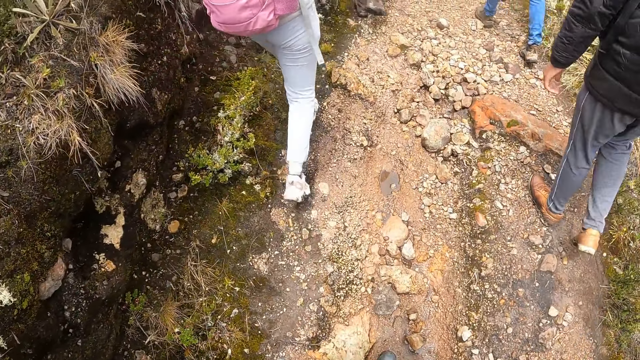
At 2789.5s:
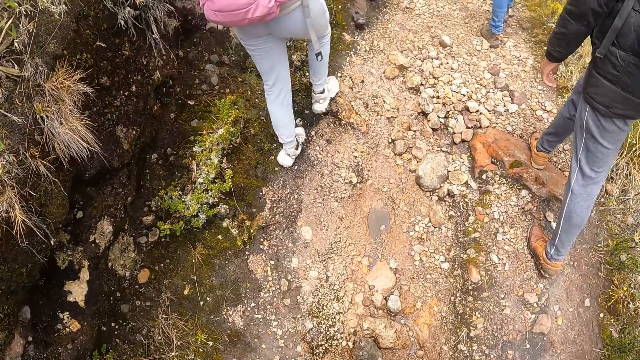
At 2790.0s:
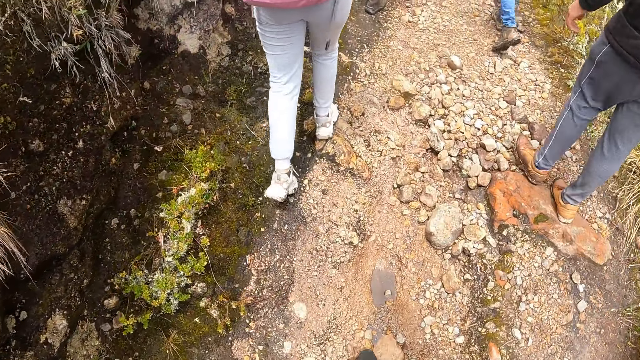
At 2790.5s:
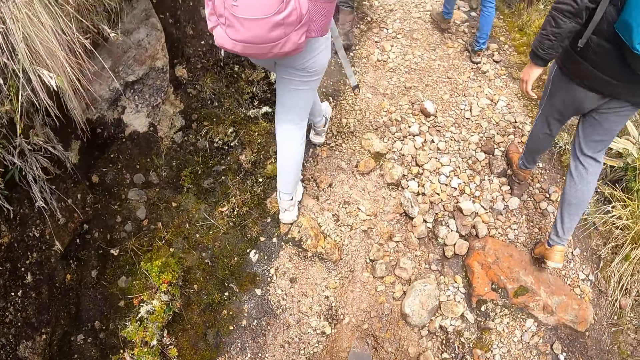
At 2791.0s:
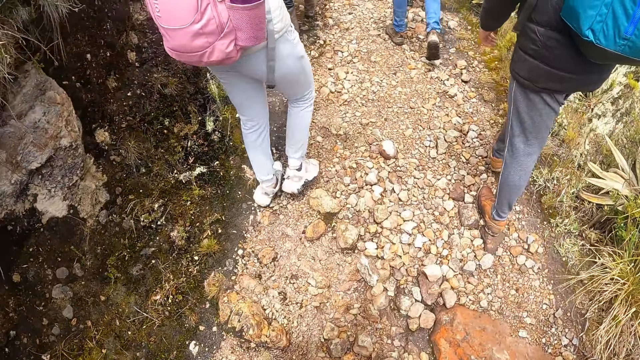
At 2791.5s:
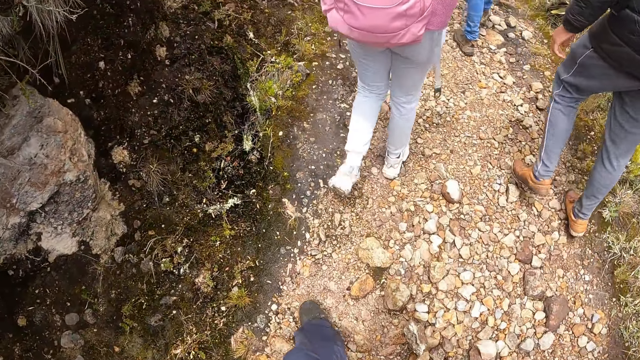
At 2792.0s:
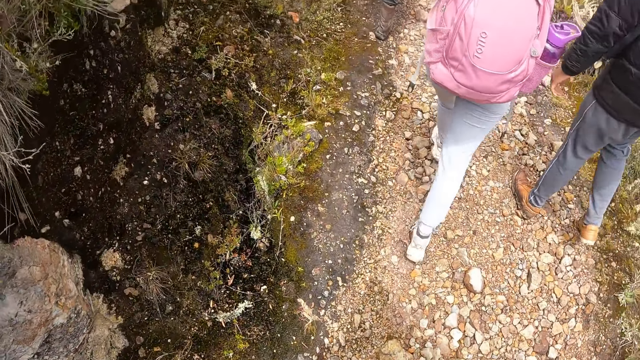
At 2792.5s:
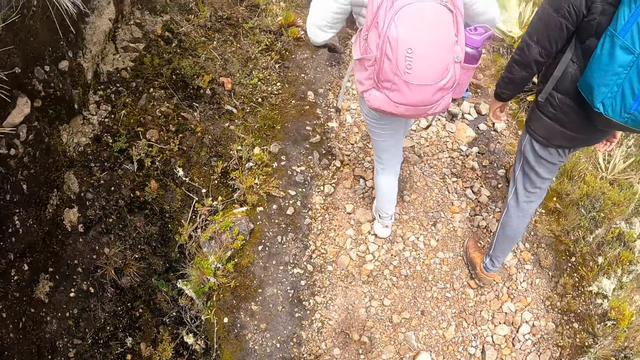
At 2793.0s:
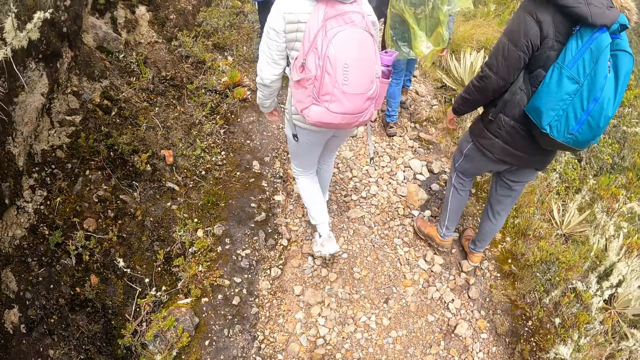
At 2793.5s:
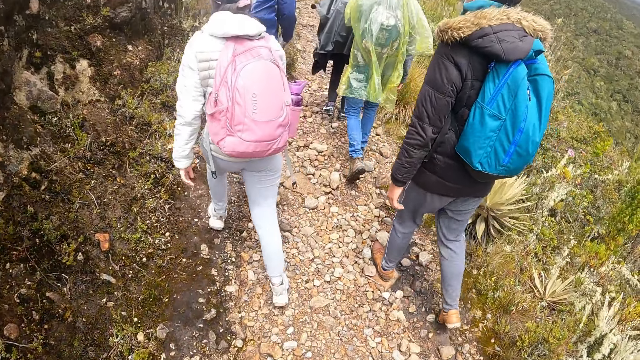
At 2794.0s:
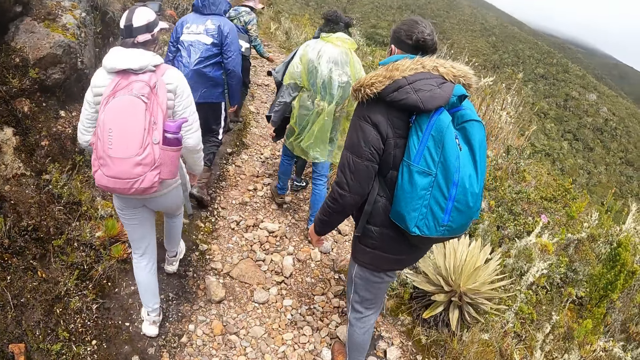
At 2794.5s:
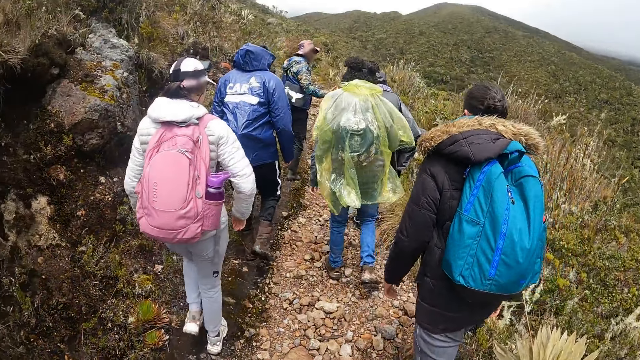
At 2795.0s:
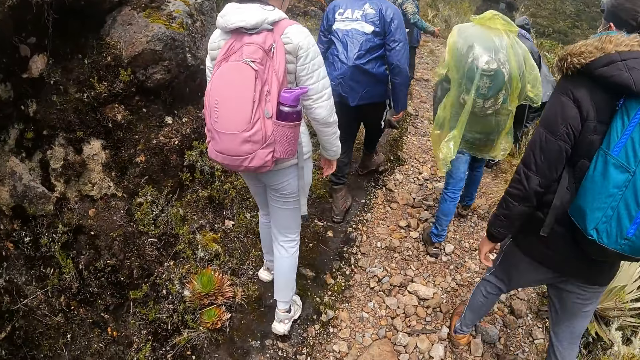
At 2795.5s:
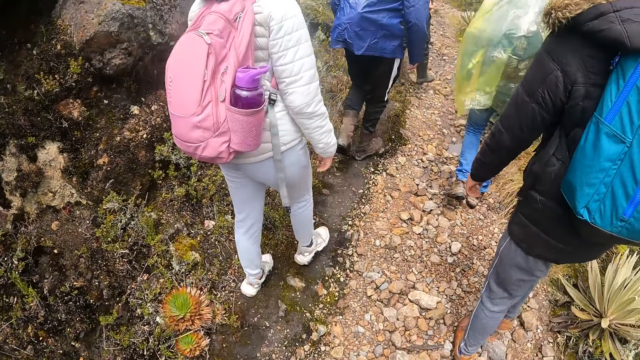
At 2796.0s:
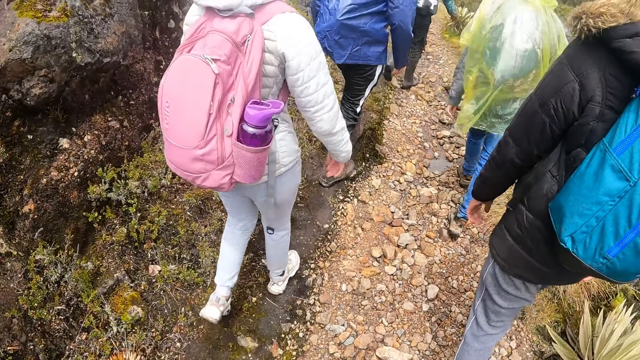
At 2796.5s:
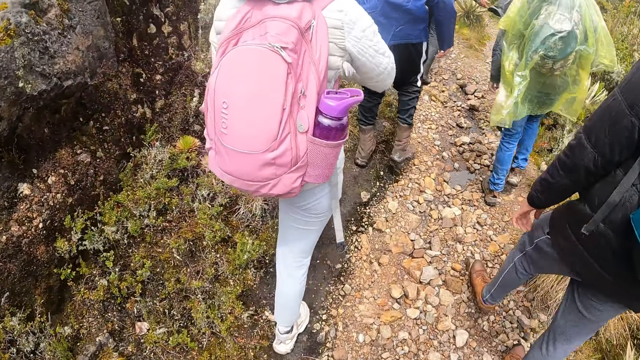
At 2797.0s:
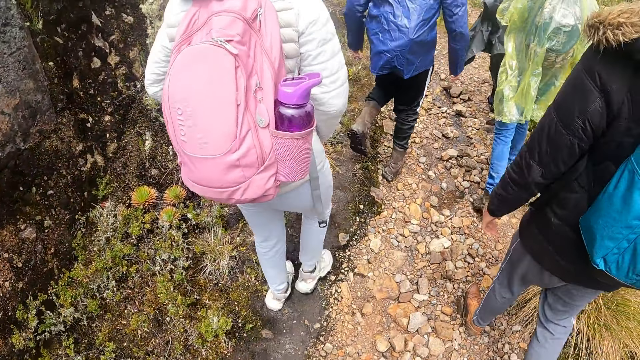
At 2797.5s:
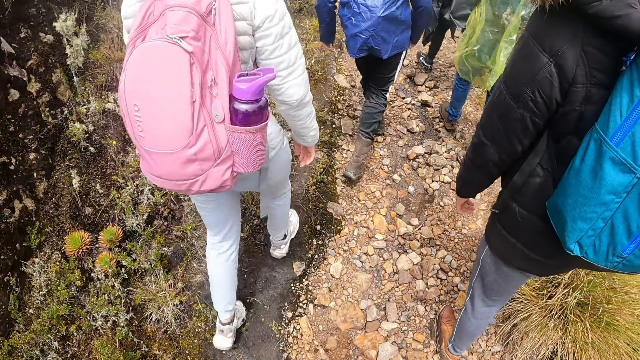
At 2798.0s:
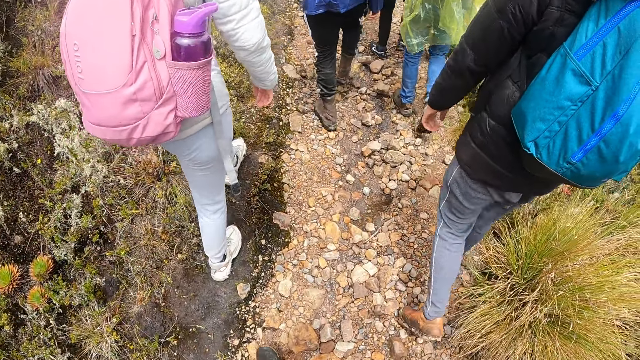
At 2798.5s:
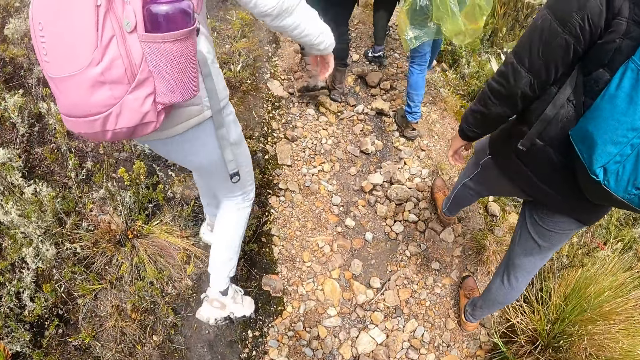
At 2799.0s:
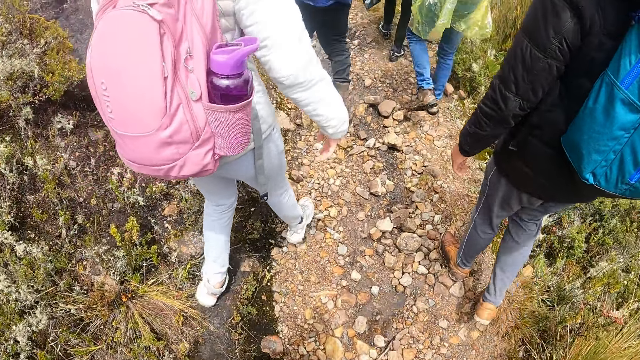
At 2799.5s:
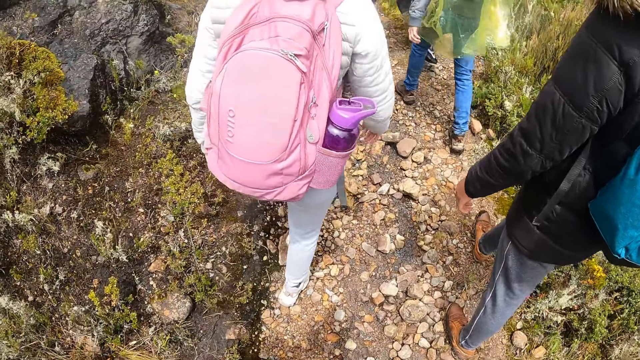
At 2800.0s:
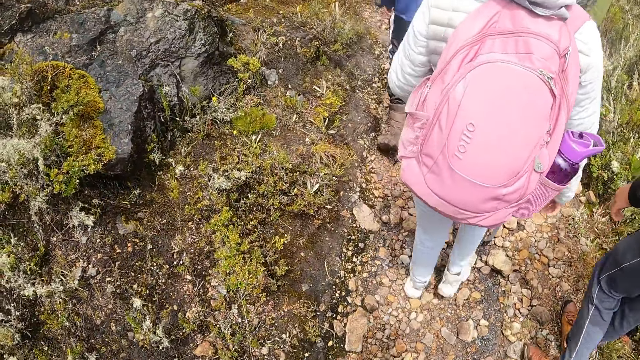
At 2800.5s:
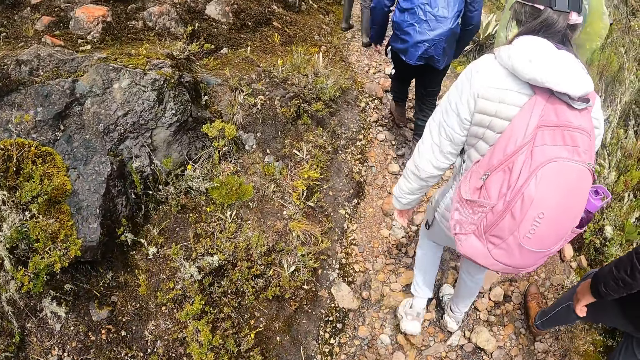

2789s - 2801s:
A man communicates with the ladies and the other men.

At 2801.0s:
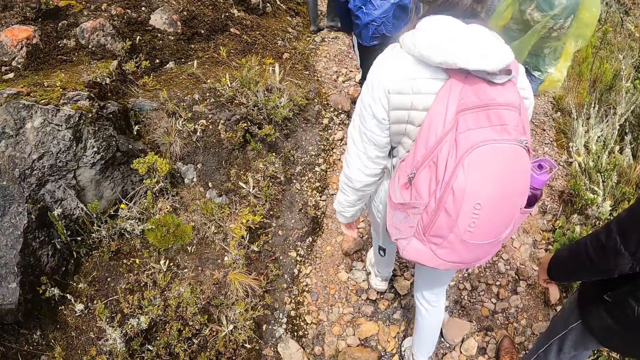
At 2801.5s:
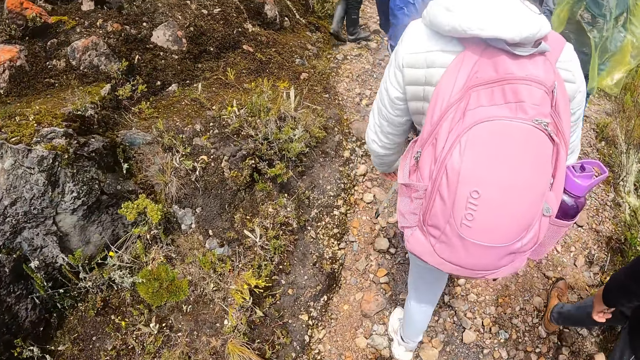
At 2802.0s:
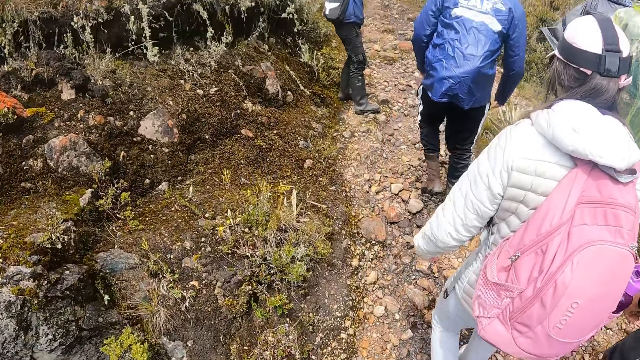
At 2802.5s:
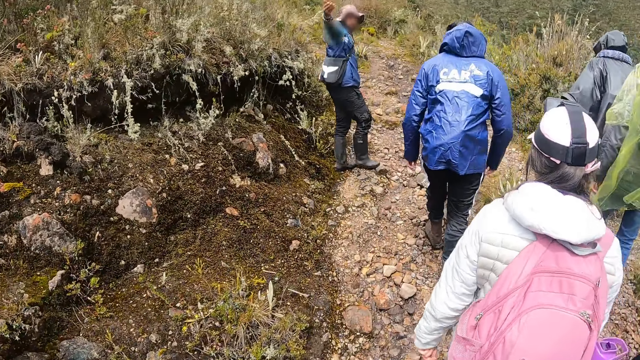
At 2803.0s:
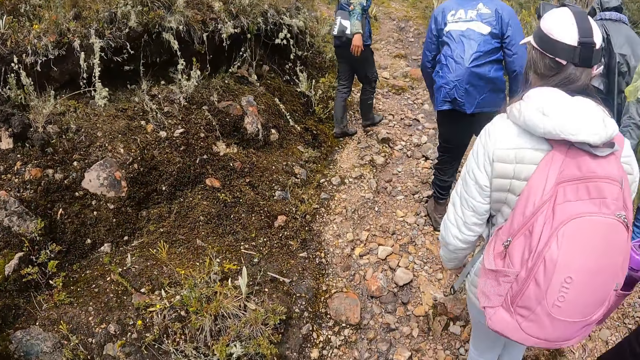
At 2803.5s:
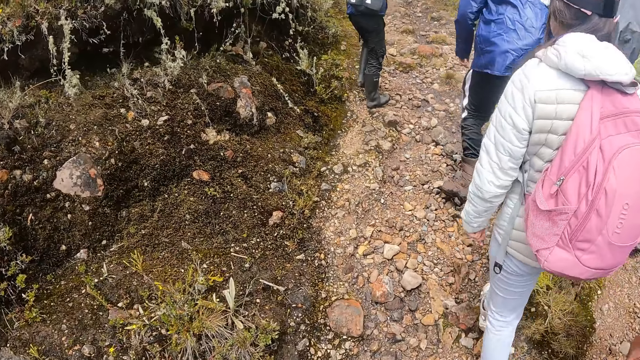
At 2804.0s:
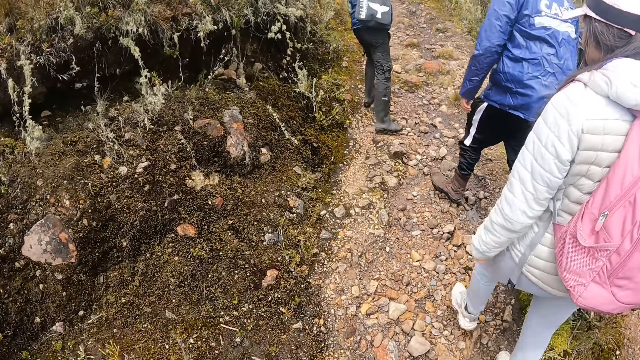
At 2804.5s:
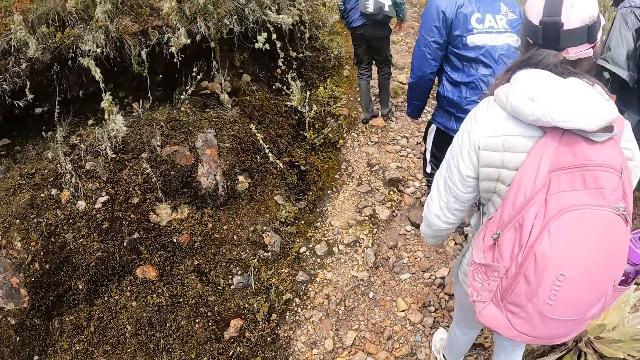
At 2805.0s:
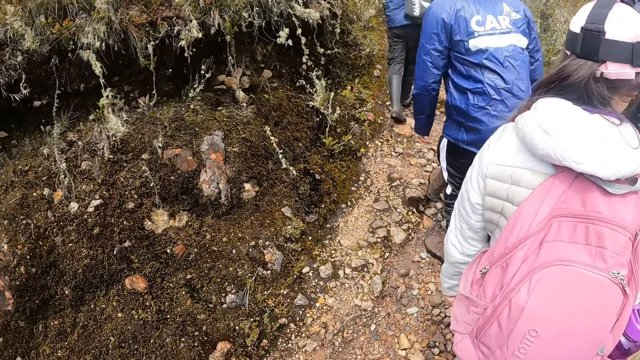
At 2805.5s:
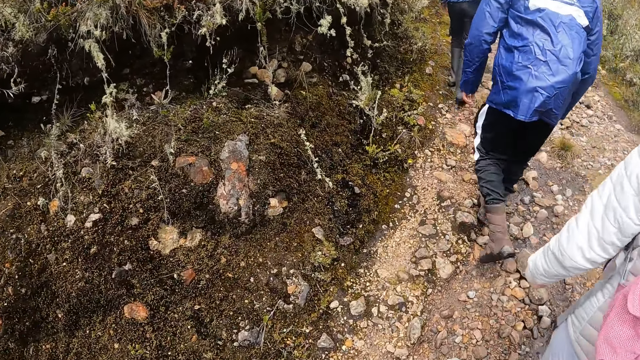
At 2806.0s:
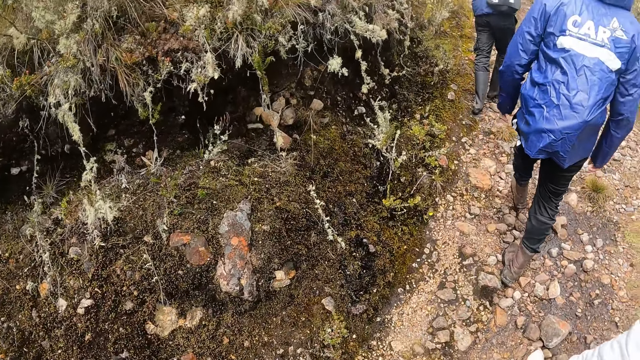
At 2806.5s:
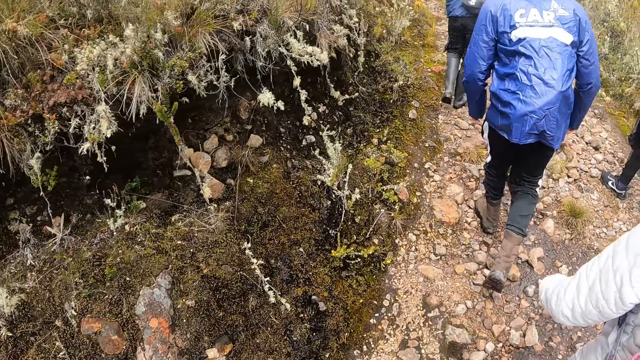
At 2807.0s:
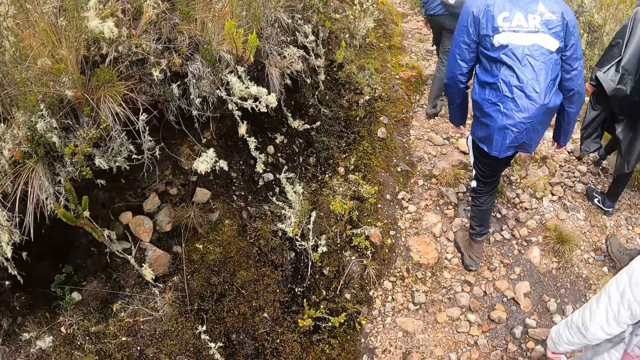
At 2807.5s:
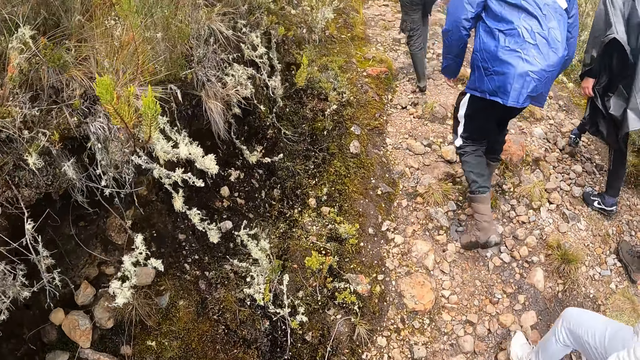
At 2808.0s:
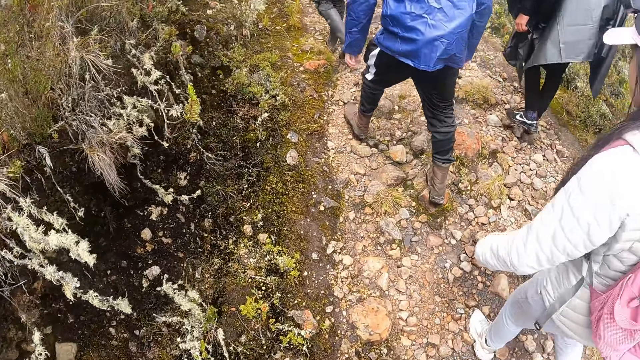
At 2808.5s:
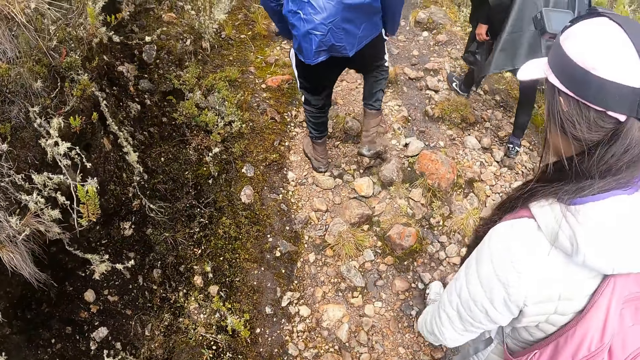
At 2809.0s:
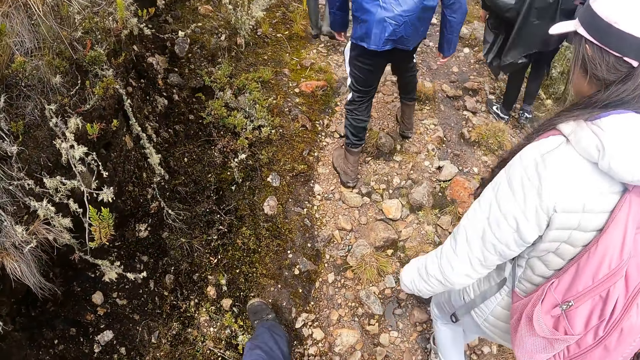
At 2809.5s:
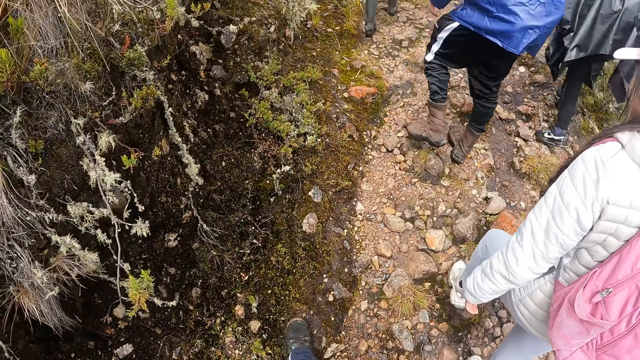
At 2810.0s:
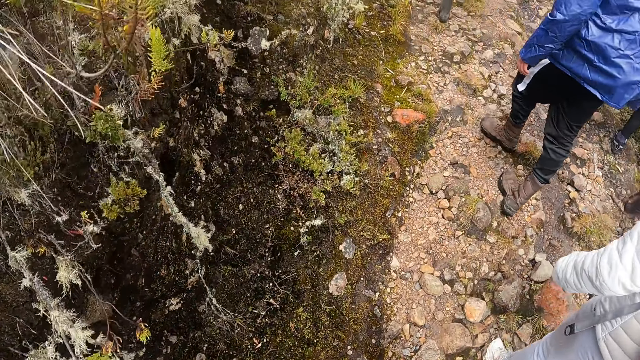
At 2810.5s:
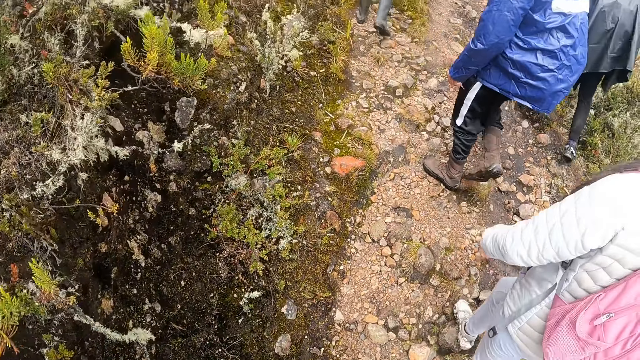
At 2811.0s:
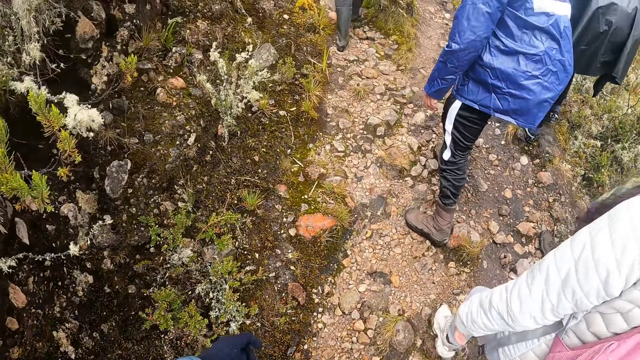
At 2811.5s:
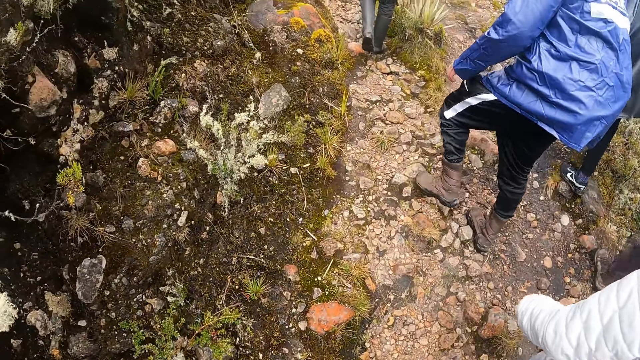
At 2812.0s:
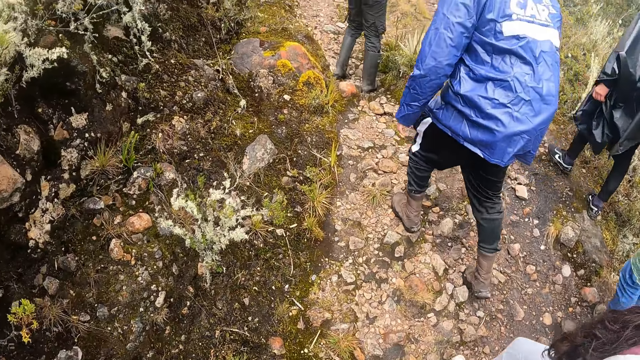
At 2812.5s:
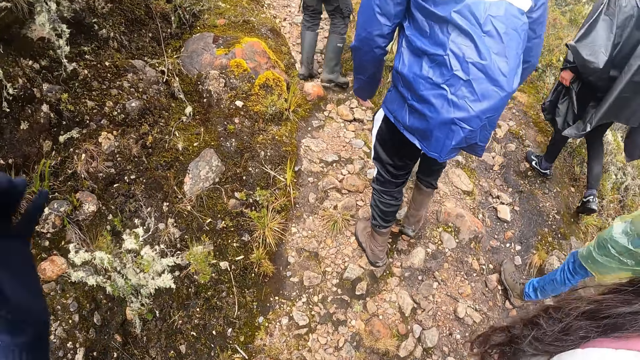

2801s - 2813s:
The camera wearer, the ladies and the men walk on a hill pass.
